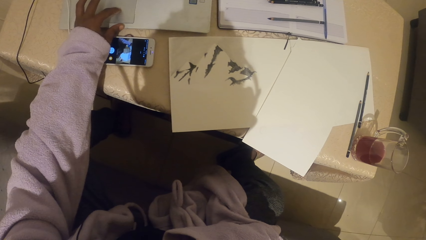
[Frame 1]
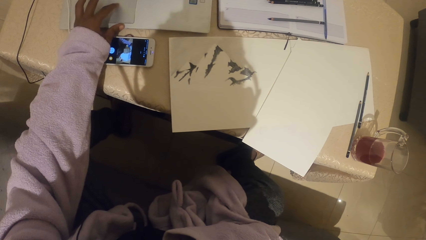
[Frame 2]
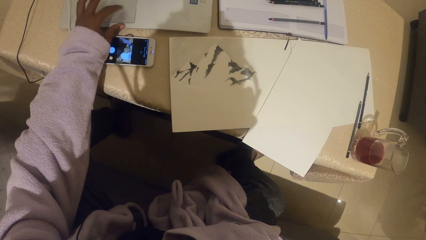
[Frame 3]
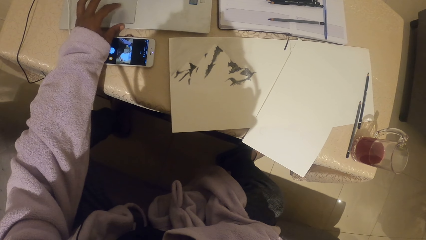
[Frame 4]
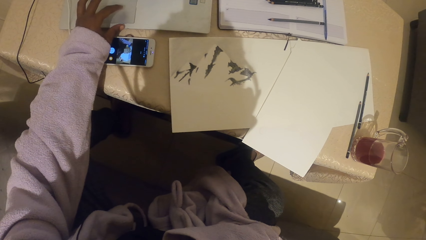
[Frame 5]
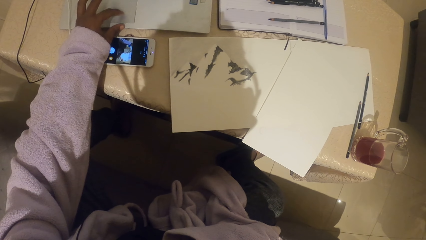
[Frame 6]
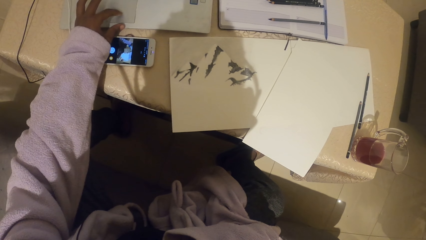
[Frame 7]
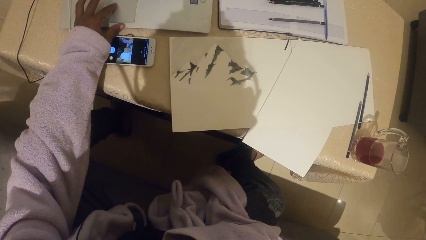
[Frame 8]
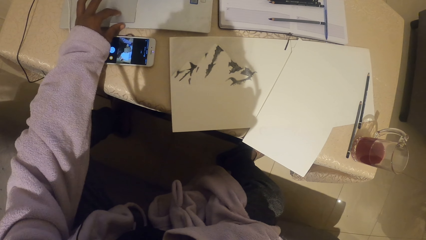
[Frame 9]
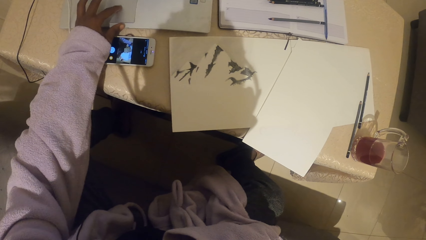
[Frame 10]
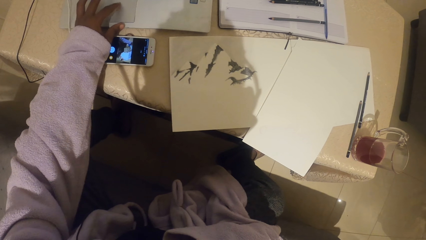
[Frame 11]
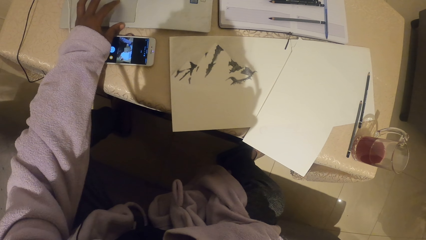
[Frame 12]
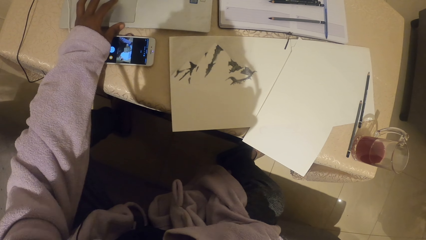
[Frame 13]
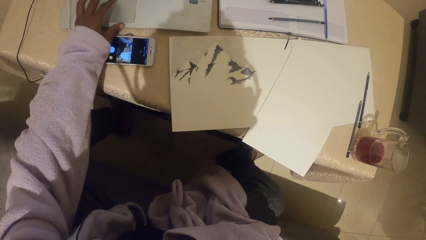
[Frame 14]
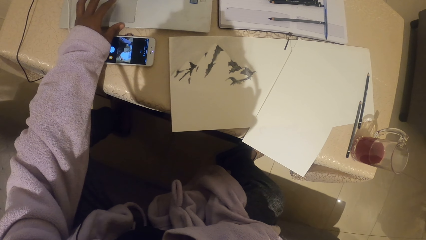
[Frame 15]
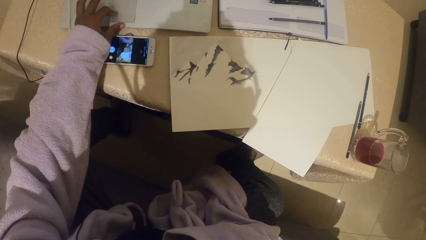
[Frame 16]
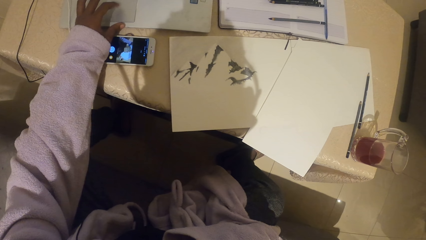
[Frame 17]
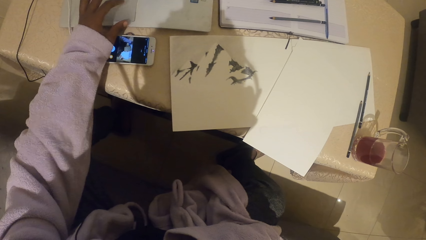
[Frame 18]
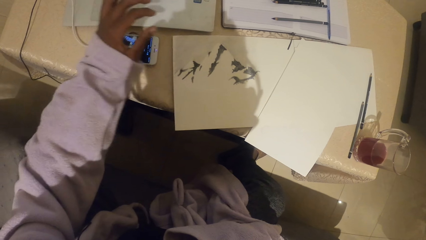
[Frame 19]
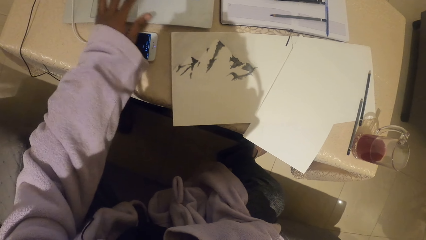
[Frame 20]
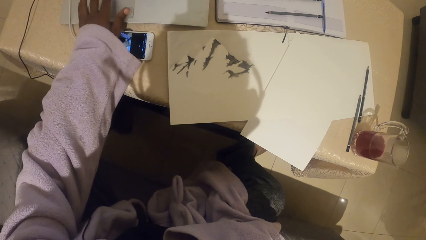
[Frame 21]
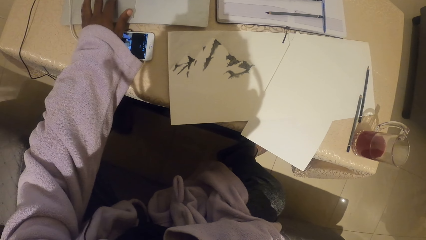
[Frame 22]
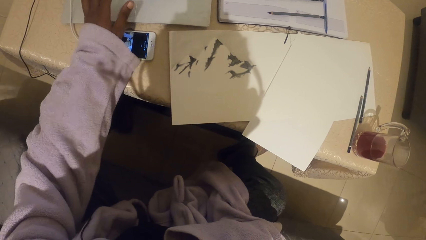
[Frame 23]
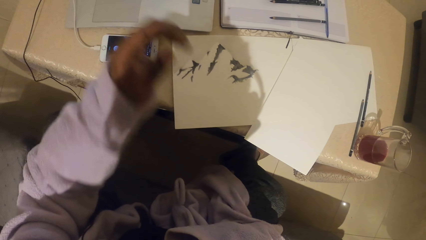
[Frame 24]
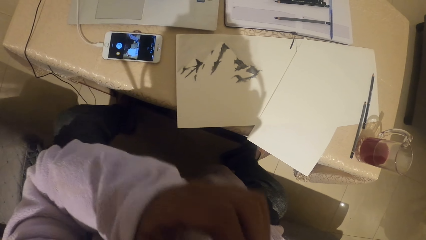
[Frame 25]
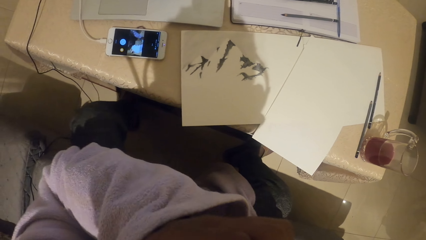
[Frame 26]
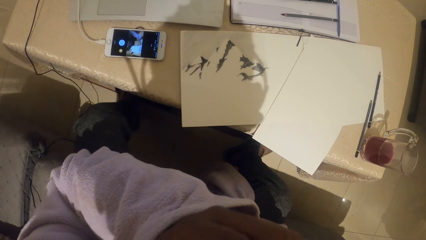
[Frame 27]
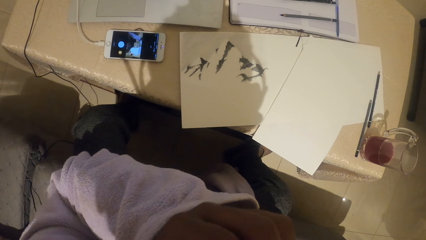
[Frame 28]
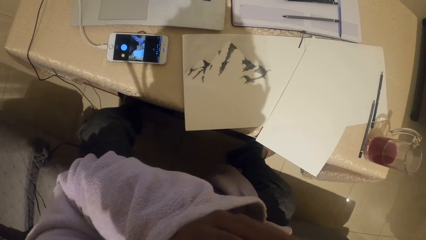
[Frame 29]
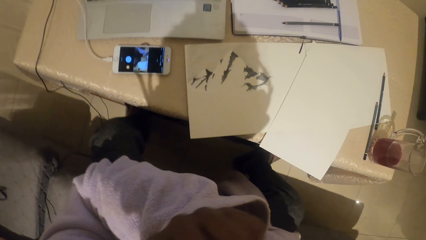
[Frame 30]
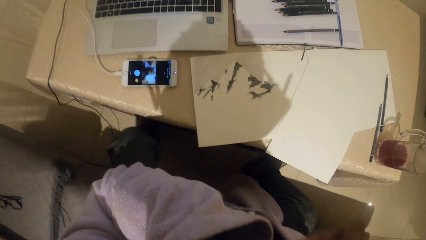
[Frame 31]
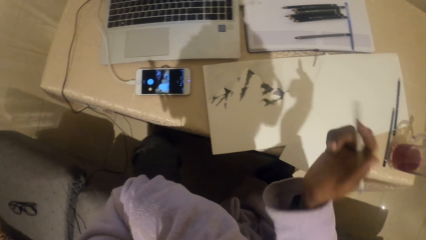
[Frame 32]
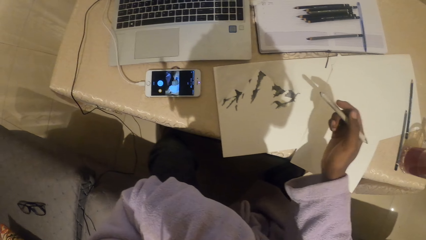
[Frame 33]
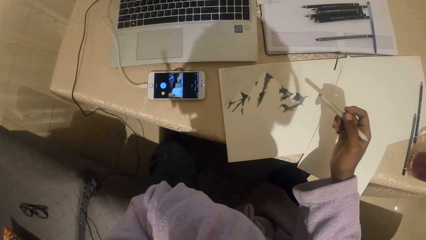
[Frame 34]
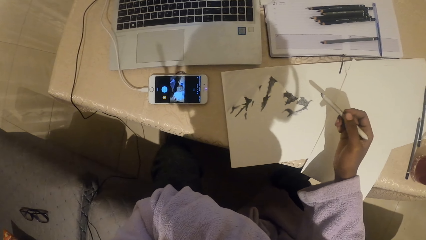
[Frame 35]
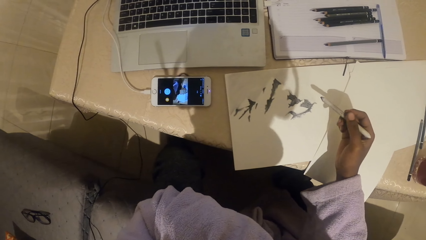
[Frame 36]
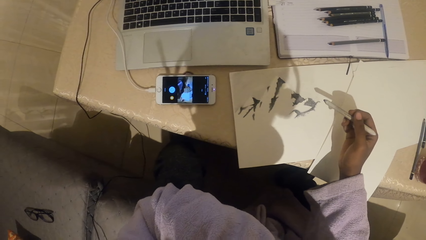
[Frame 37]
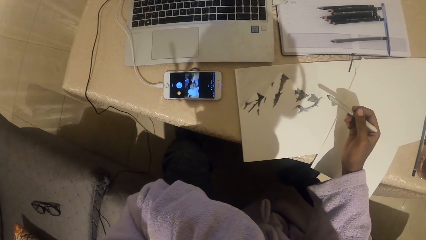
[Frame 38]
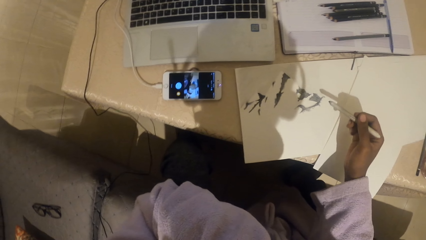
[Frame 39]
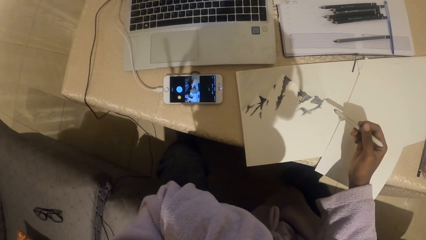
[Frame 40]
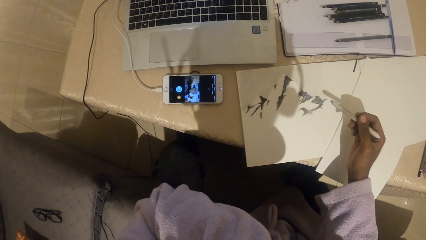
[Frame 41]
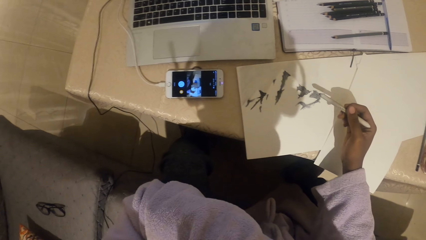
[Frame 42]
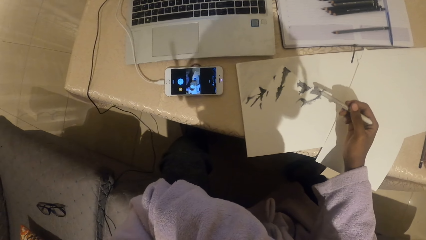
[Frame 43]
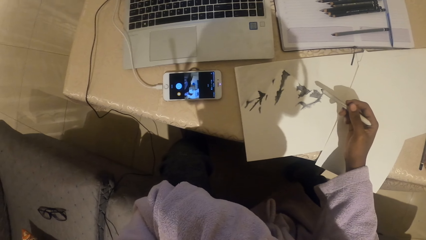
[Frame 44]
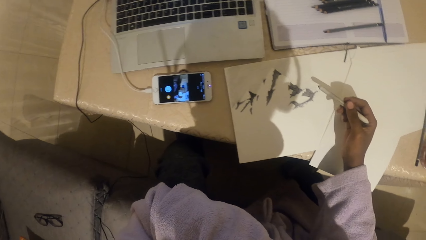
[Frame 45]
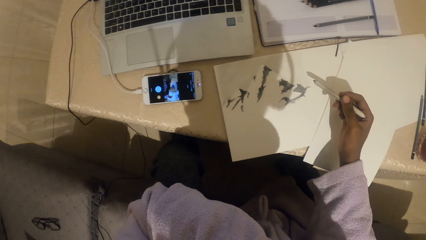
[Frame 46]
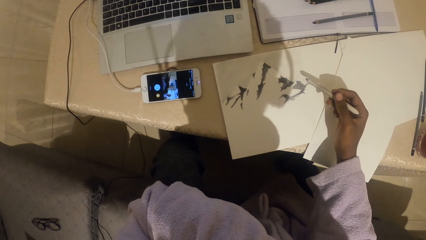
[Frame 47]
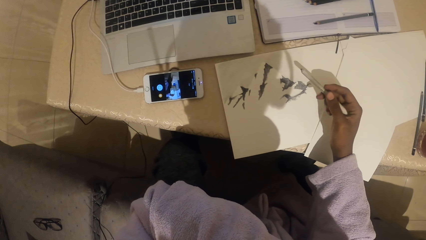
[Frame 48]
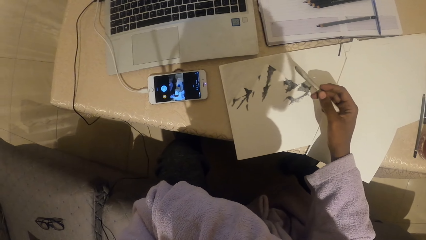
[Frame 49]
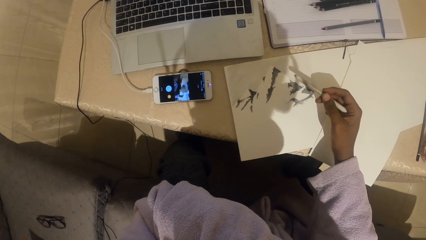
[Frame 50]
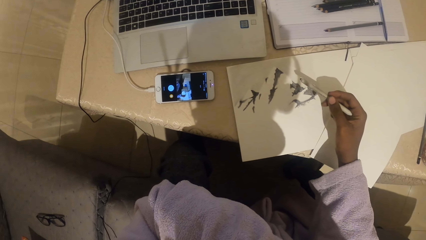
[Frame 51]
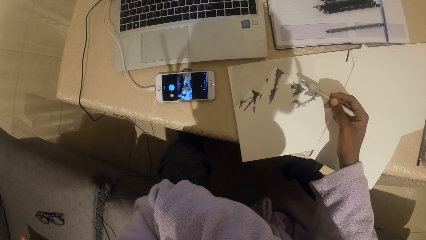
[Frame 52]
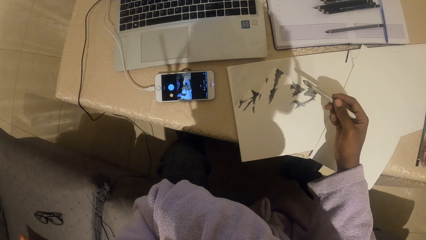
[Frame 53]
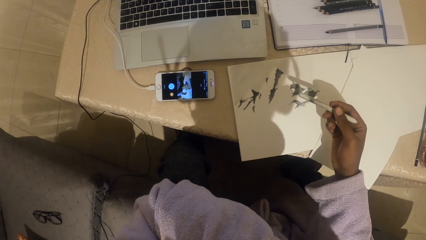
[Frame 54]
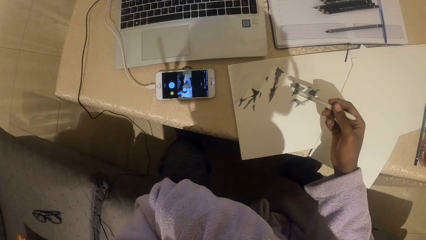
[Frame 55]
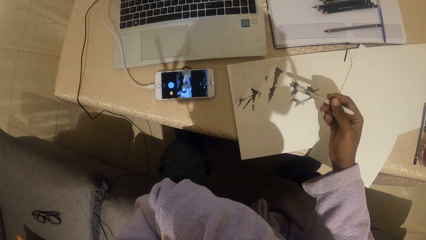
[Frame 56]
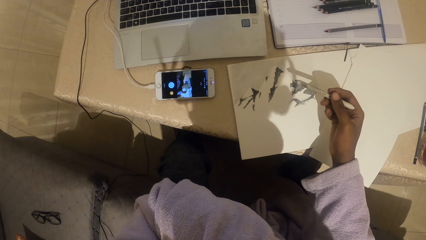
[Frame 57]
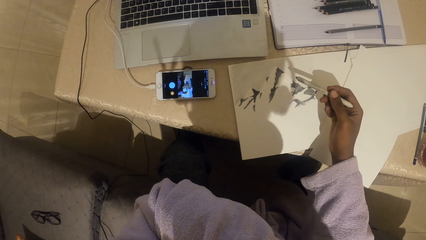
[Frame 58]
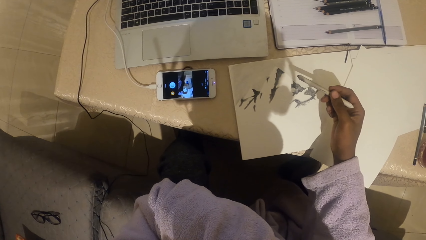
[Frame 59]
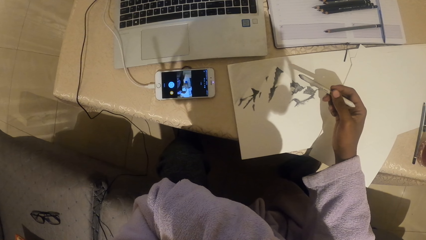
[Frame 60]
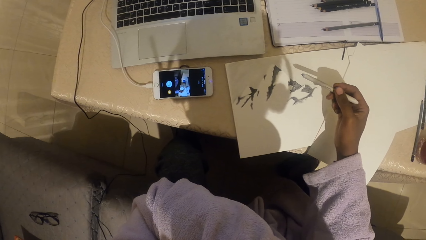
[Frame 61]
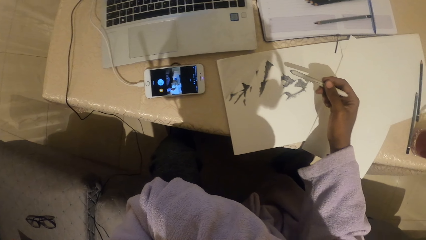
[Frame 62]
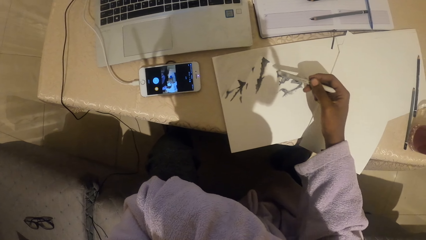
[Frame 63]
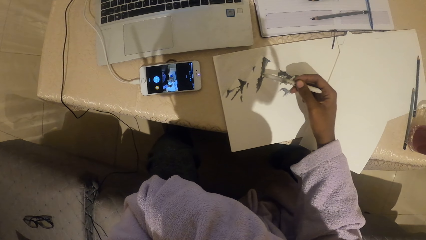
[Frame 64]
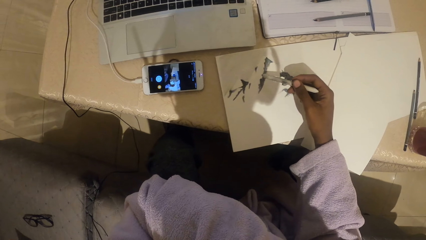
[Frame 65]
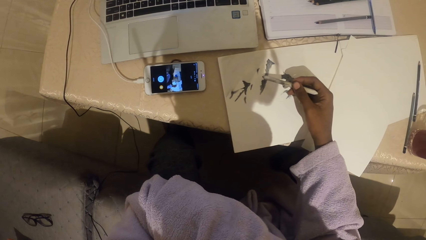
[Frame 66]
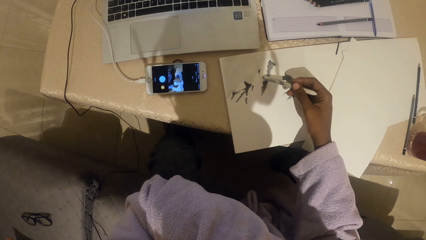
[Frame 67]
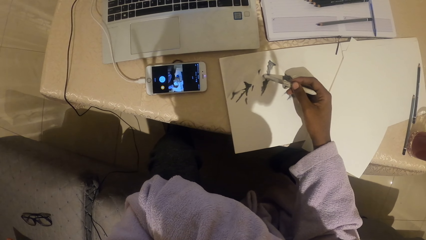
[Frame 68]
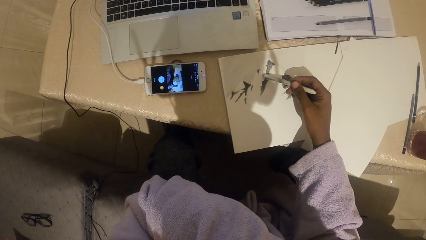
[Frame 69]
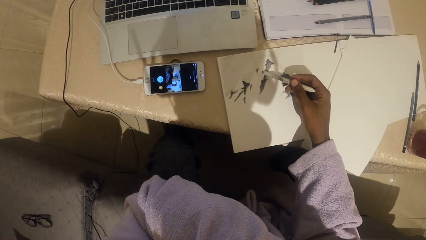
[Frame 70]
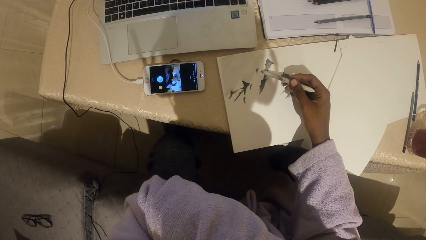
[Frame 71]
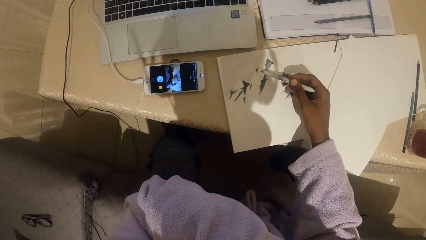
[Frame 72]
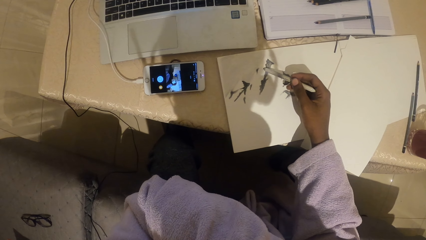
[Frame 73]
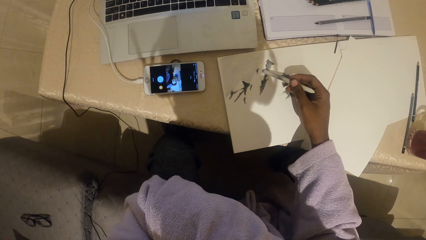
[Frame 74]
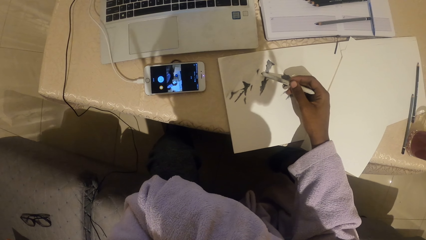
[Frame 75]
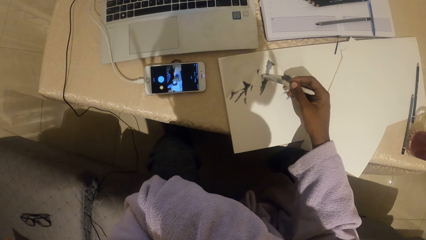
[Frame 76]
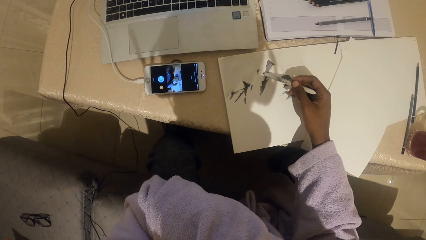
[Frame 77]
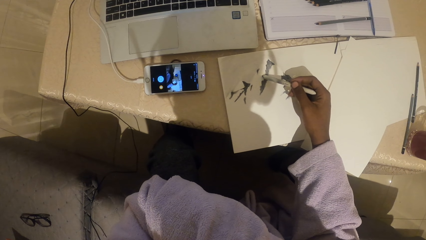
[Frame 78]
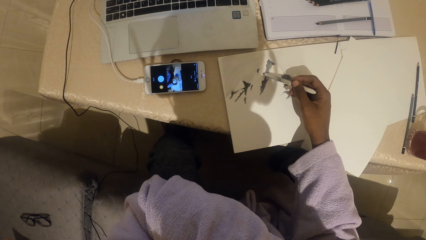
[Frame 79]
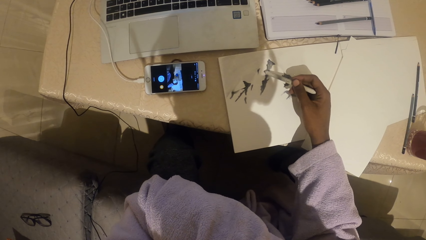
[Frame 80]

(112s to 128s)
The camera wearer touches the face. They draw on the paper with a pen.
